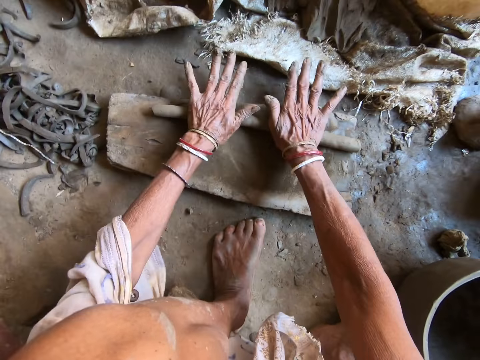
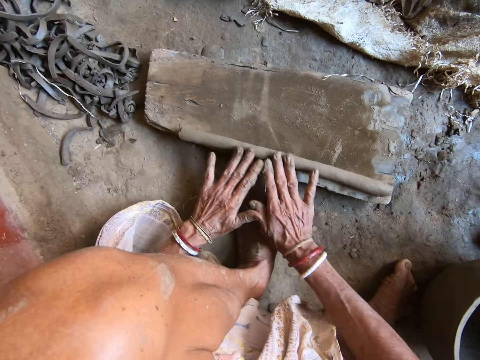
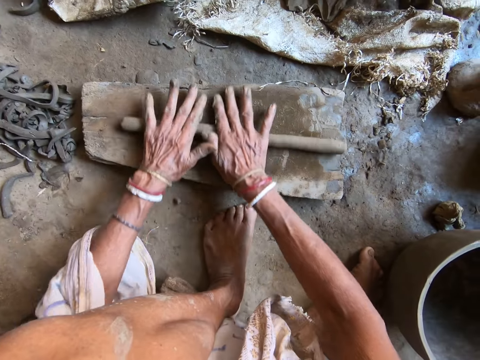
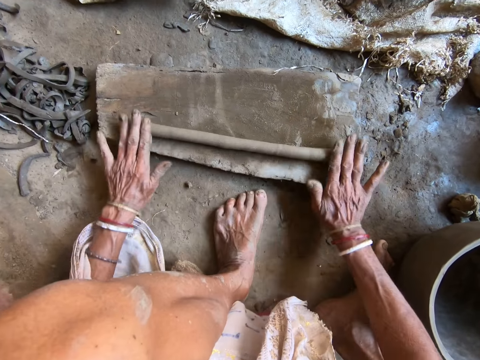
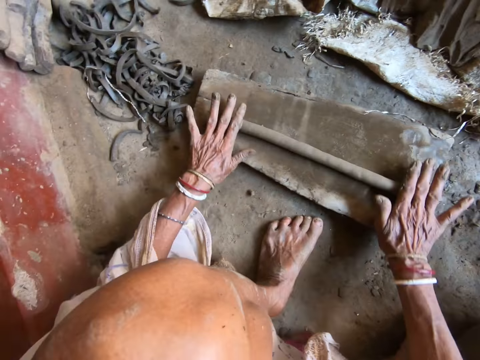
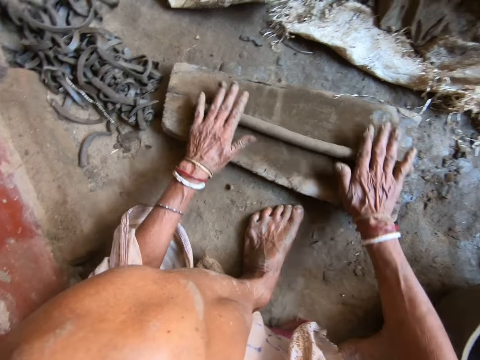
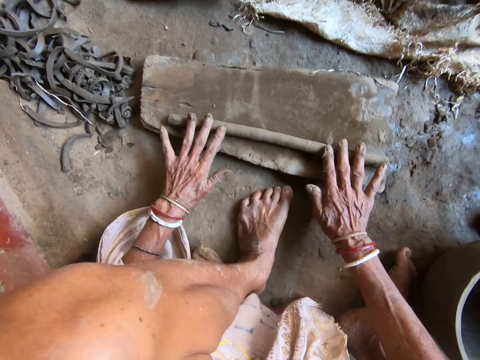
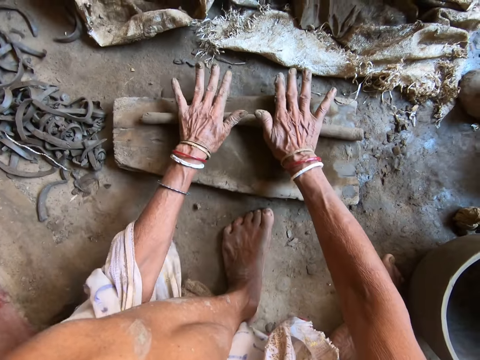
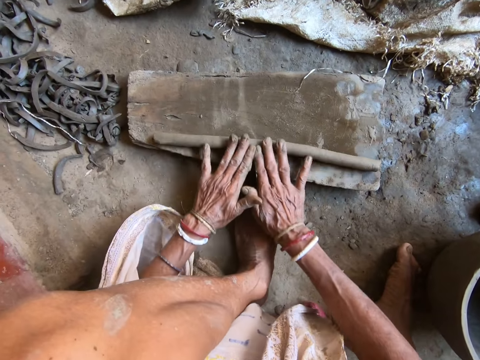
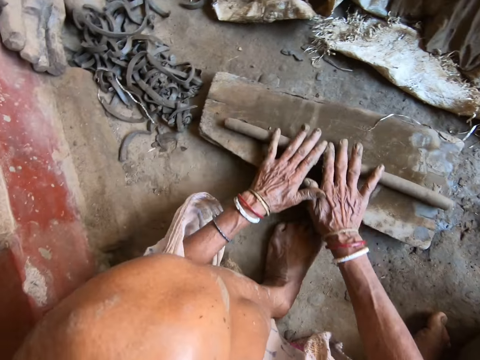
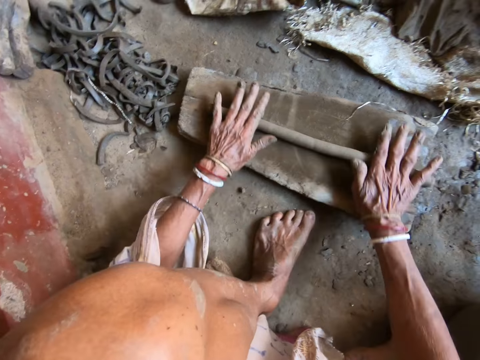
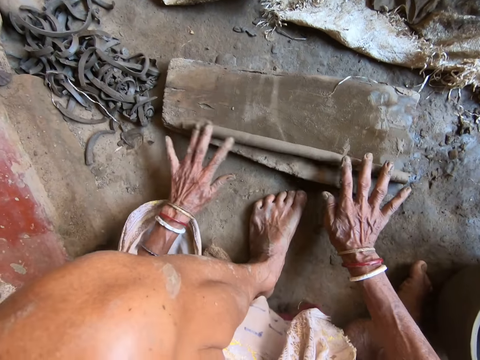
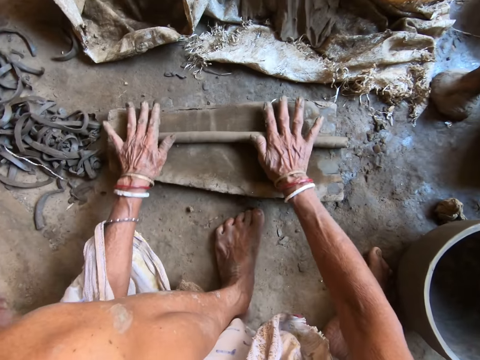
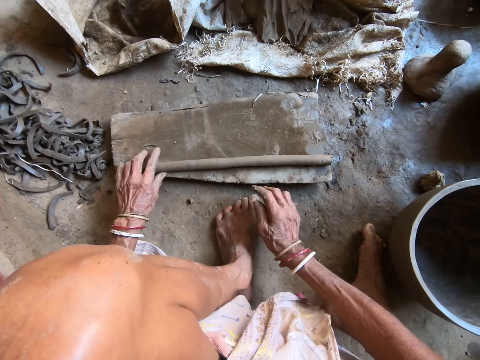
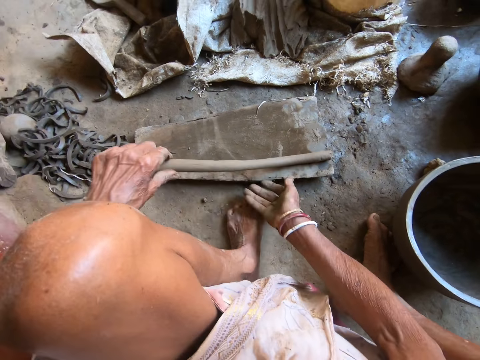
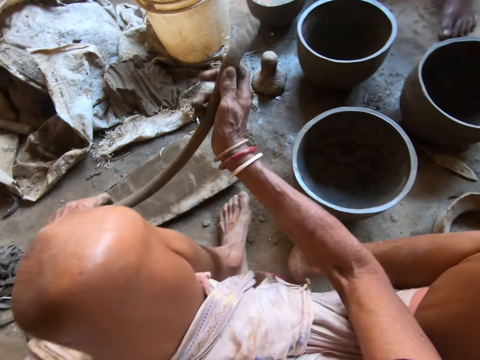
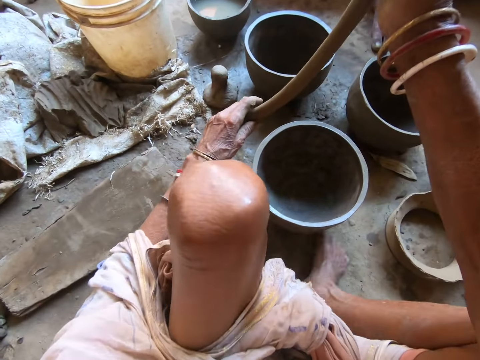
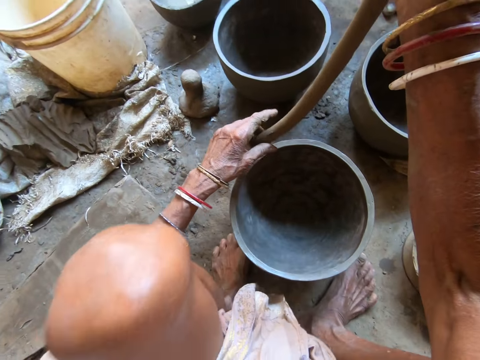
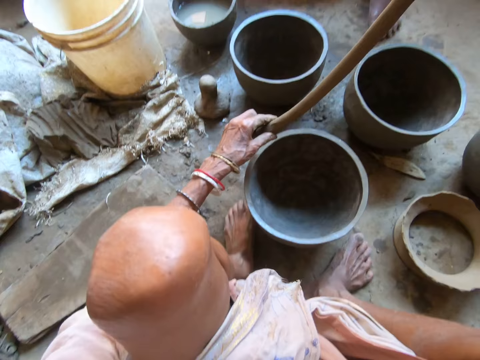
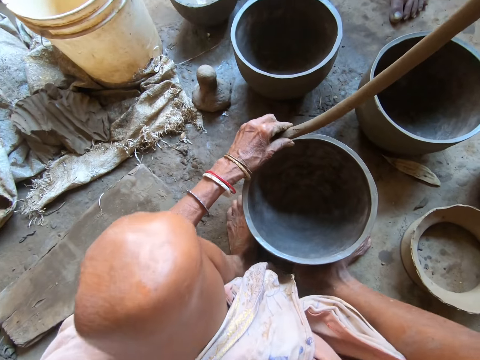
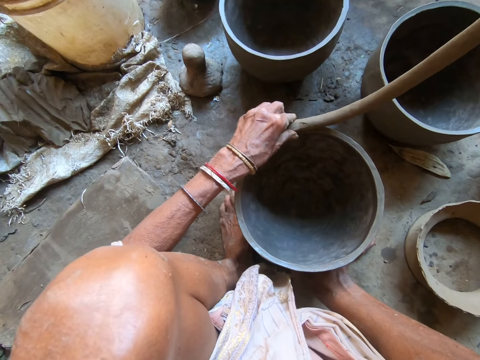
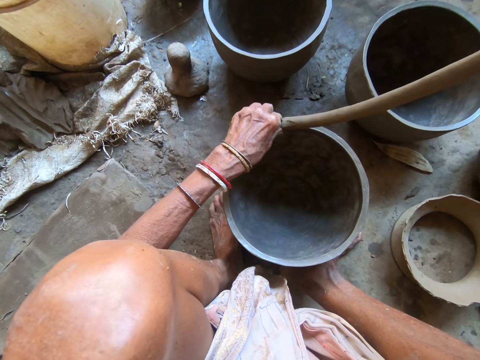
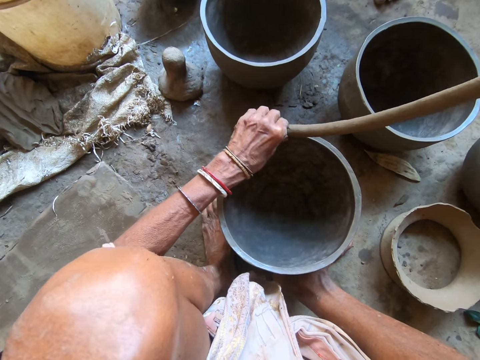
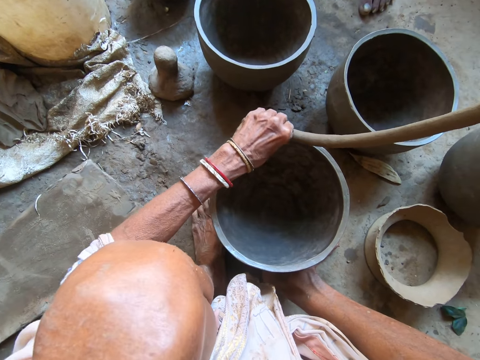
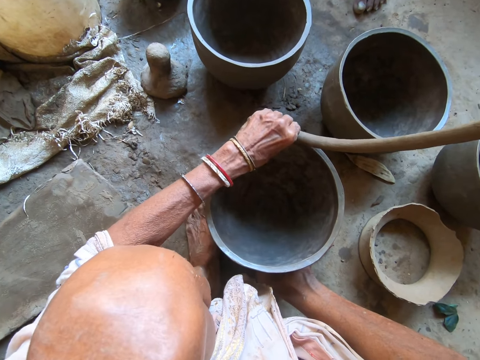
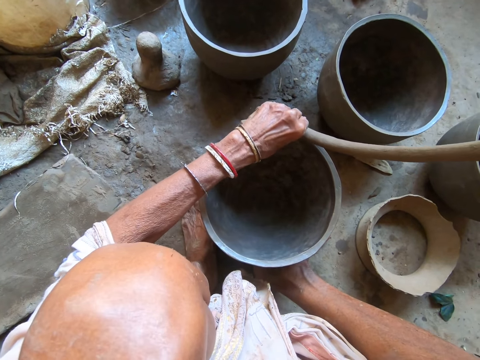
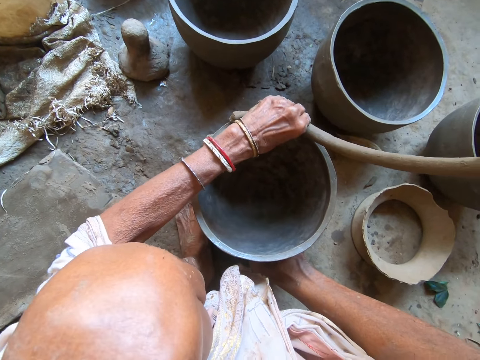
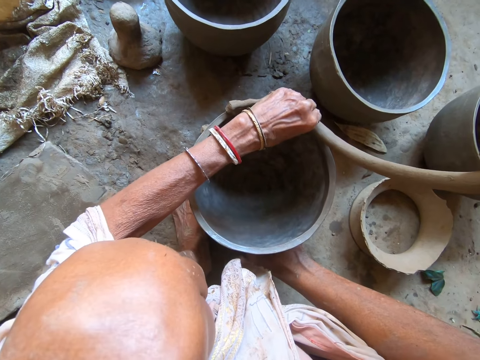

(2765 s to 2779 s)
The camera wearer picks up the piece of clay from the piece of wood with her left hand. She holds the piece of clay with both hands. She moves both legs. She molds the pot on the floor with the piece of clay in both hands.

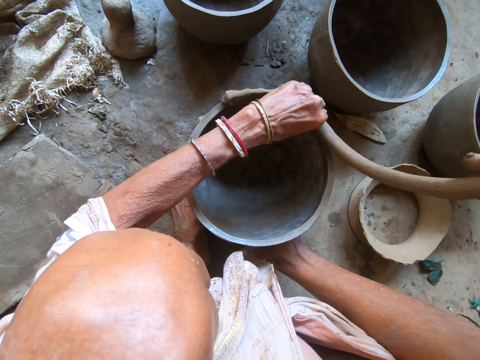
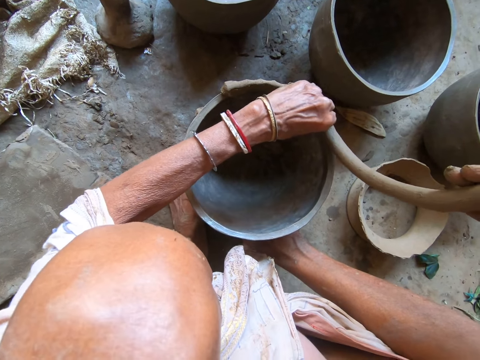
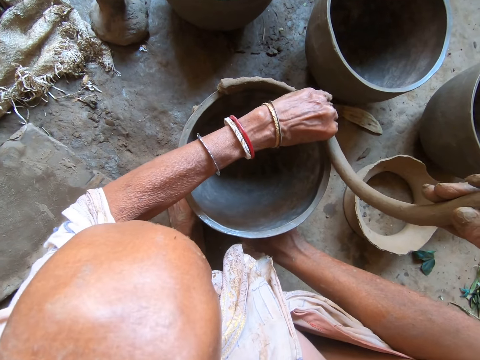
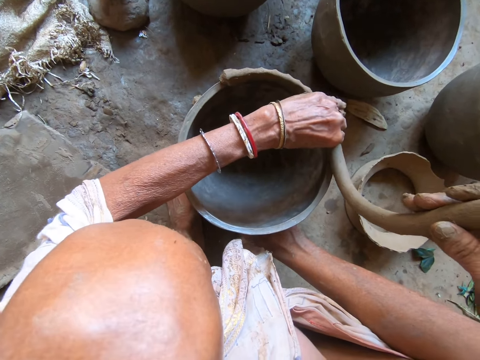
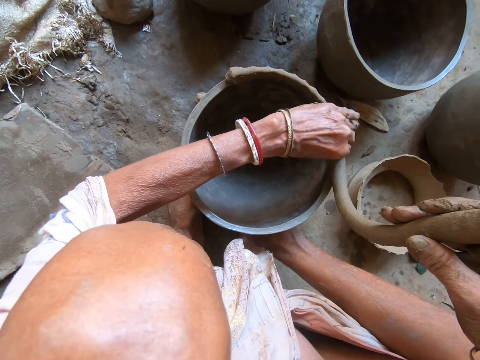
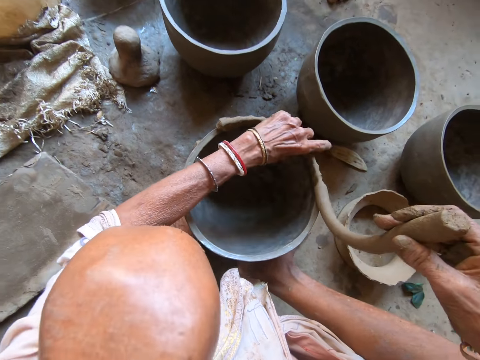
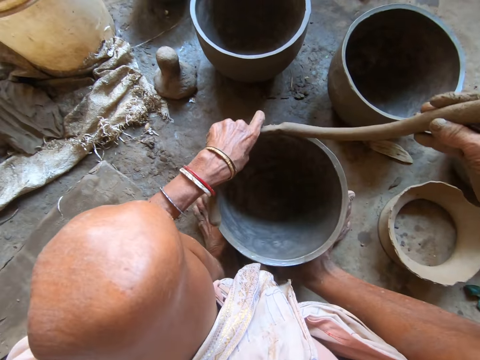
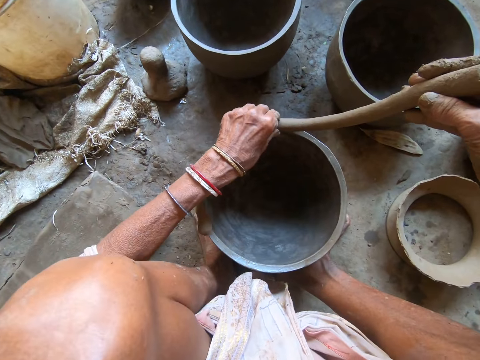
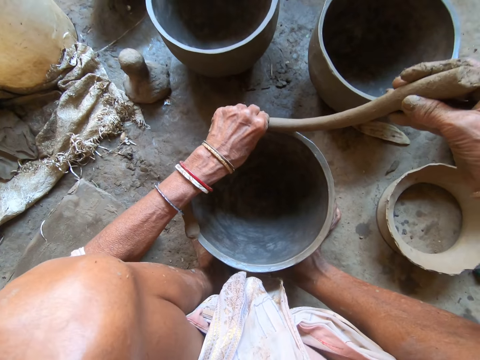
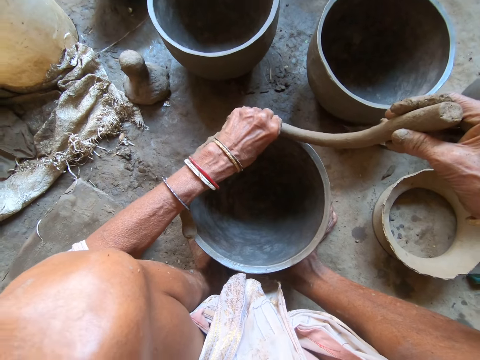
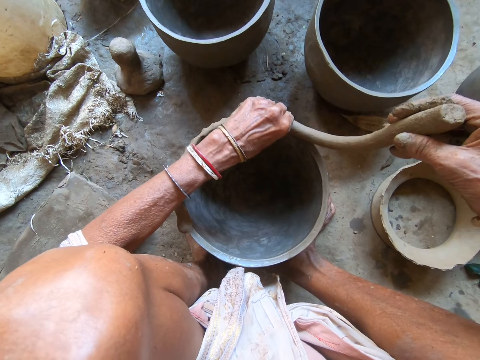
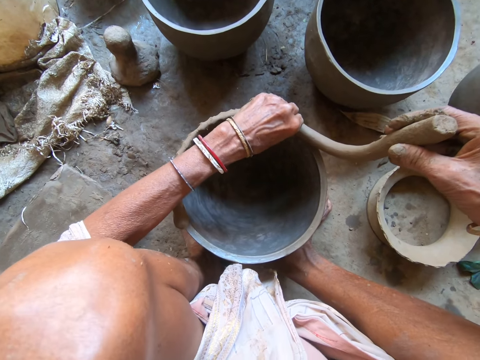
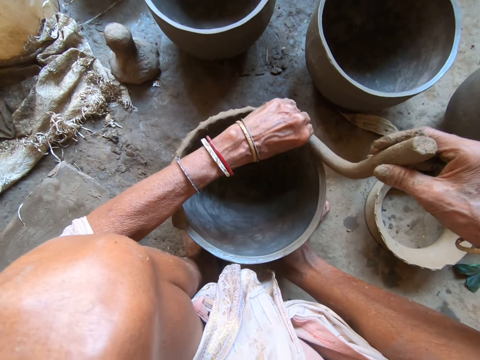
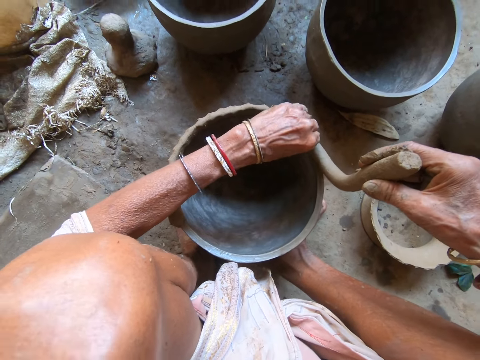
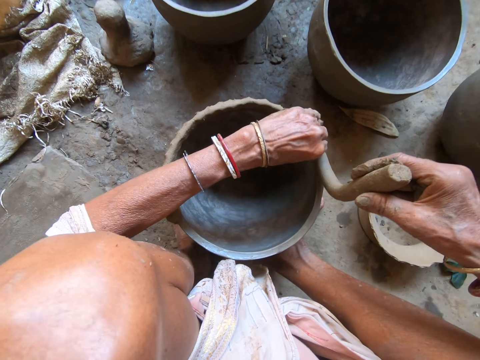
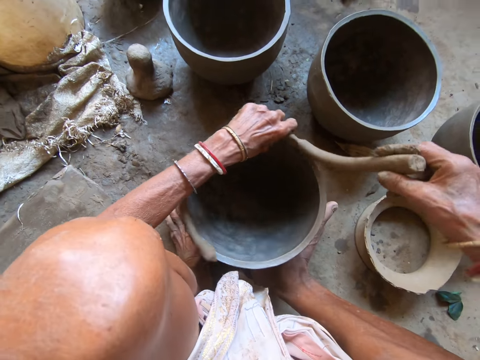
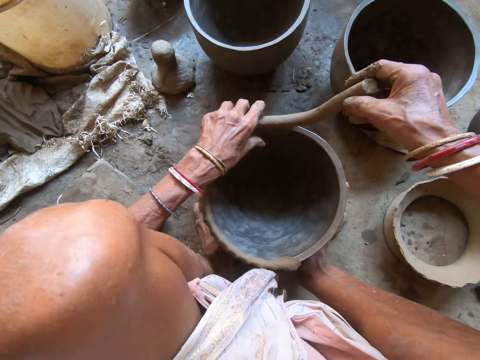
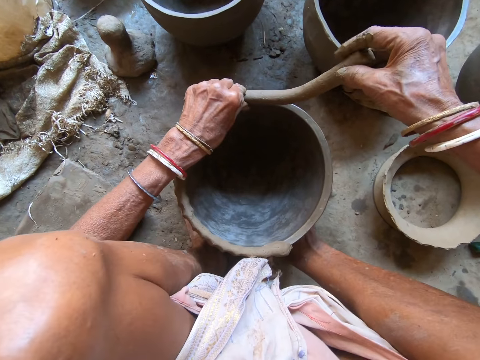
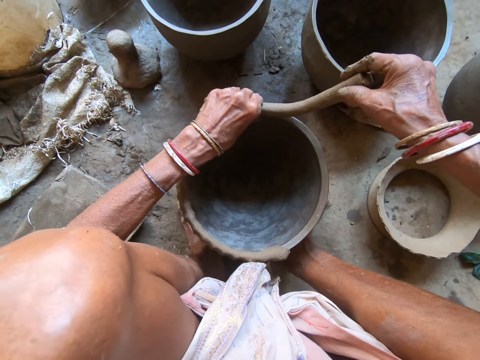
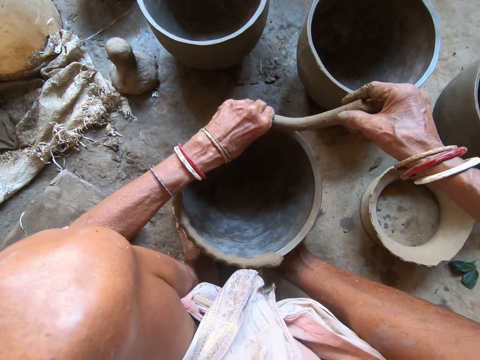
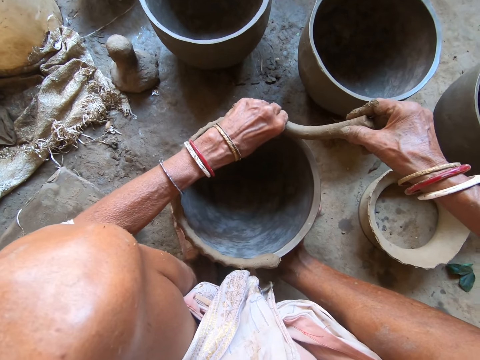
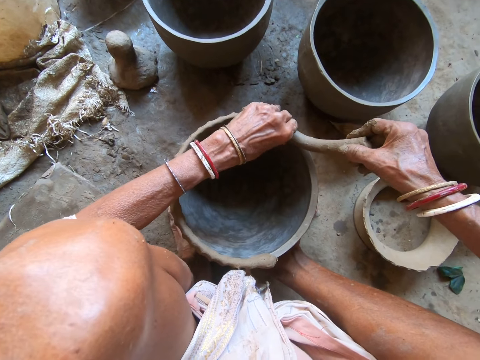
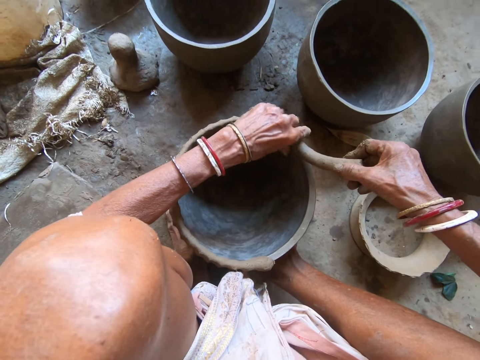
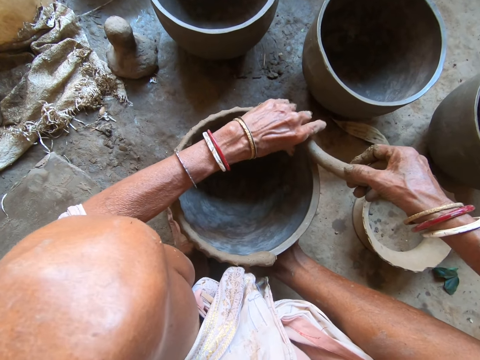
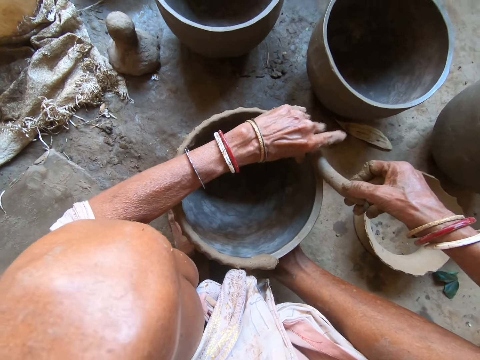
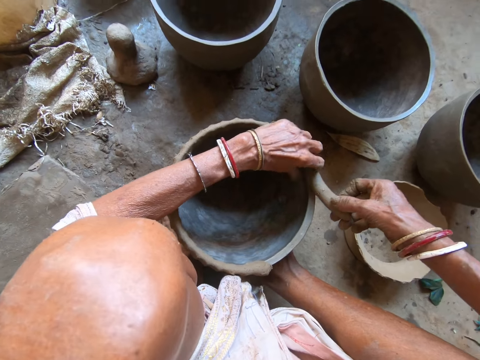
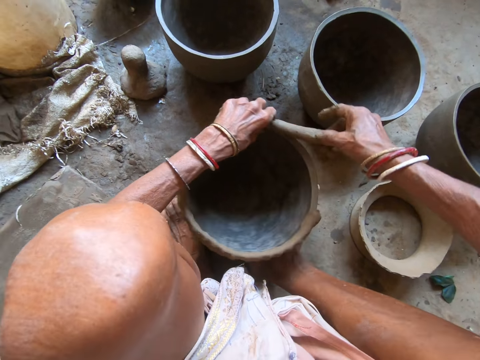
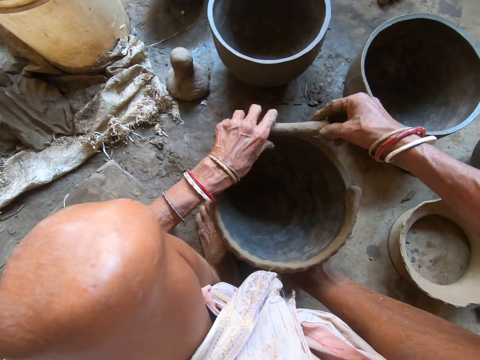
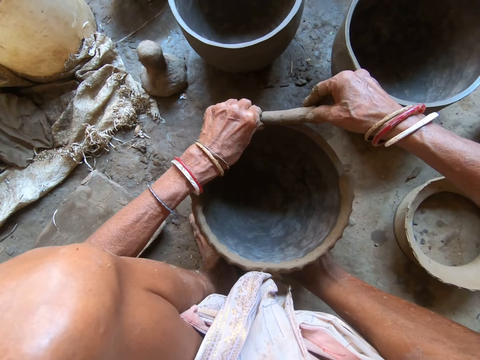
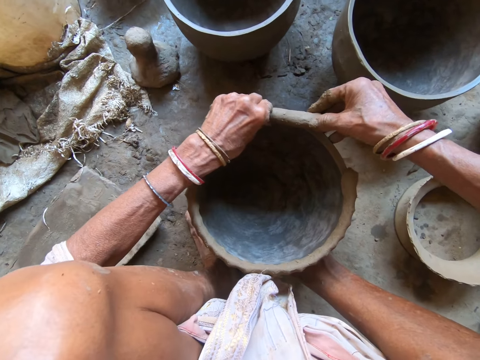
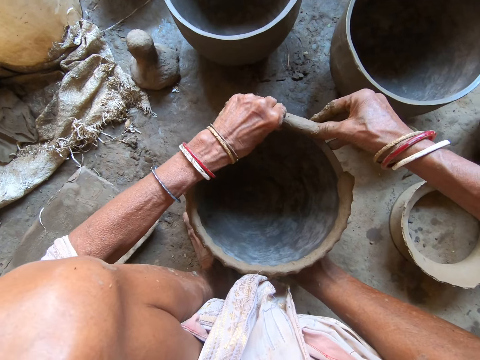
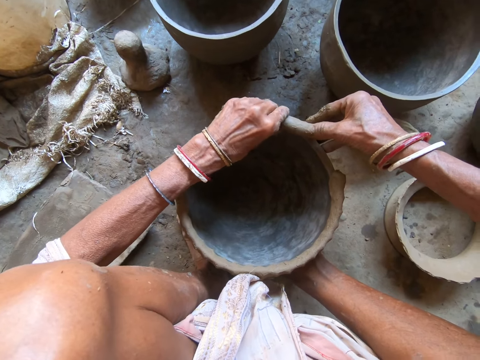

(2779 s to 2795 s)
The camera wearer adjusts the pot with her hands. She molds the pot with her hands. She molds the pot with her hands again. She moves the pot. She moves the pot again and molds the pot with her hands again.
